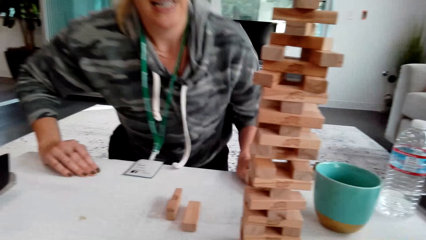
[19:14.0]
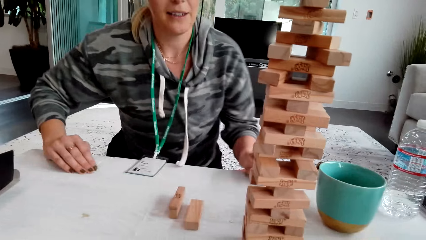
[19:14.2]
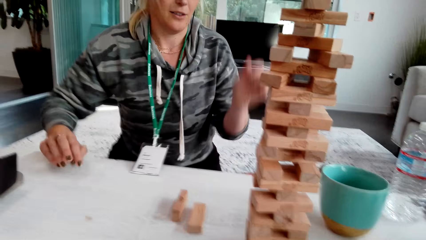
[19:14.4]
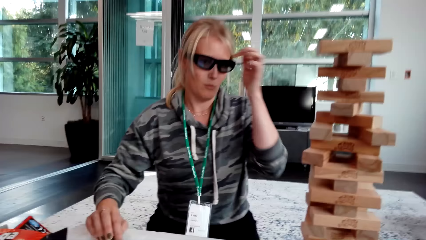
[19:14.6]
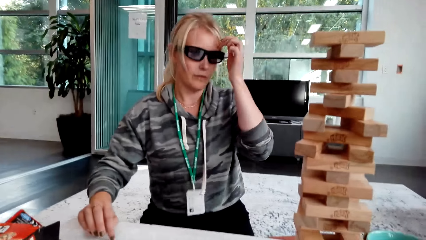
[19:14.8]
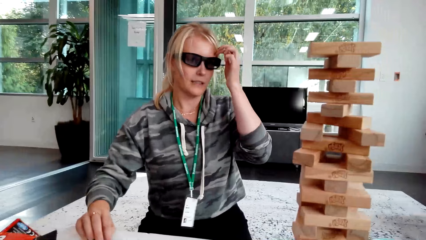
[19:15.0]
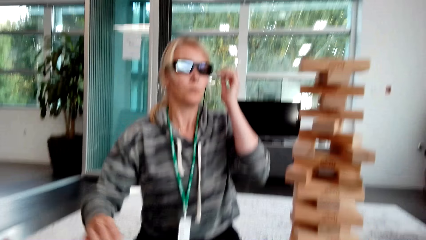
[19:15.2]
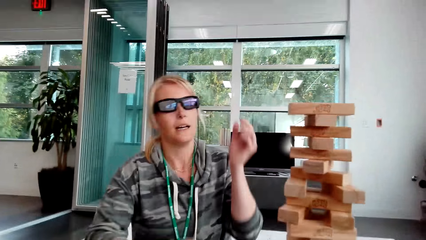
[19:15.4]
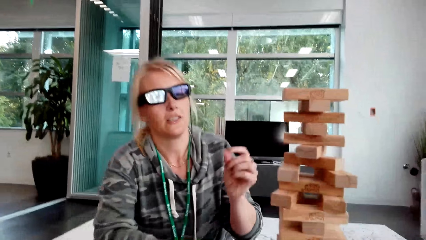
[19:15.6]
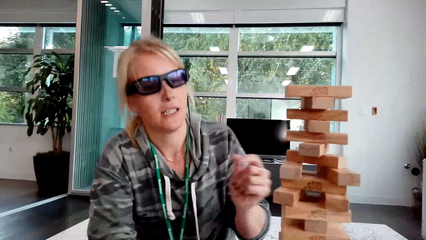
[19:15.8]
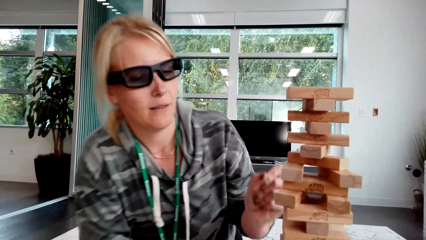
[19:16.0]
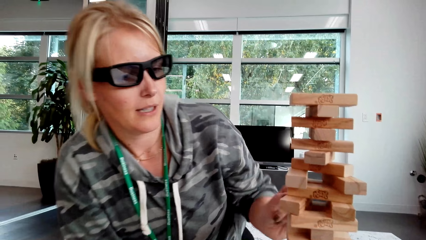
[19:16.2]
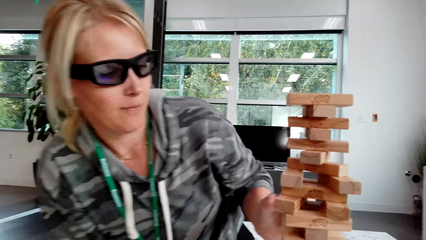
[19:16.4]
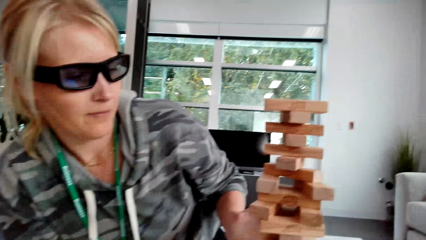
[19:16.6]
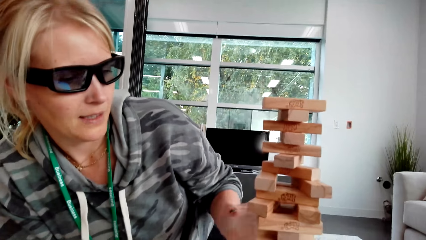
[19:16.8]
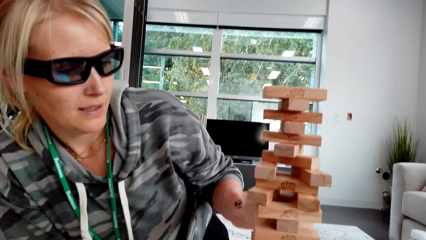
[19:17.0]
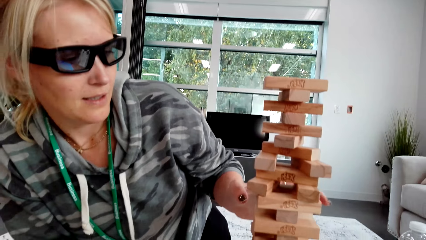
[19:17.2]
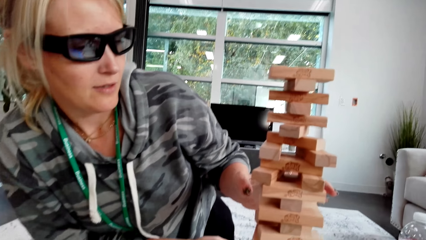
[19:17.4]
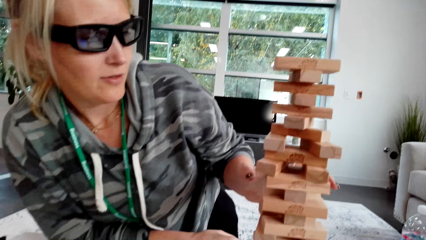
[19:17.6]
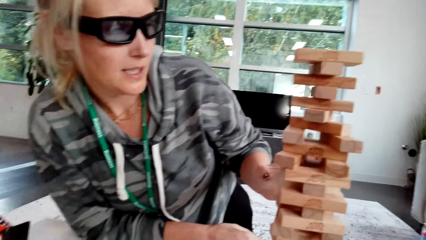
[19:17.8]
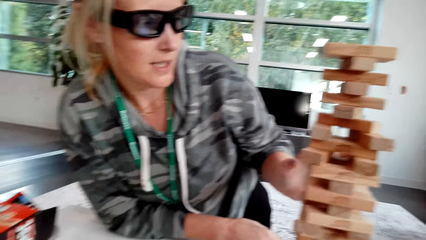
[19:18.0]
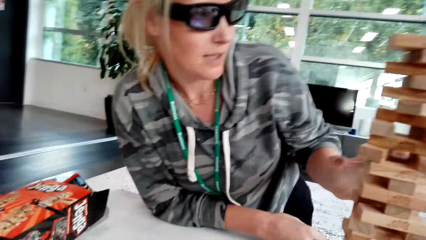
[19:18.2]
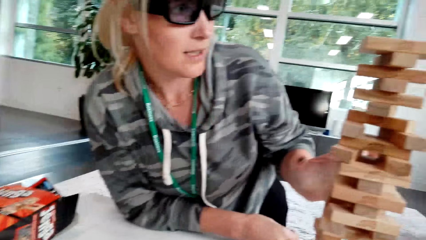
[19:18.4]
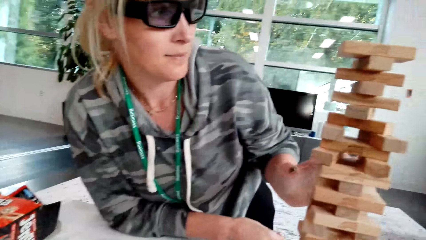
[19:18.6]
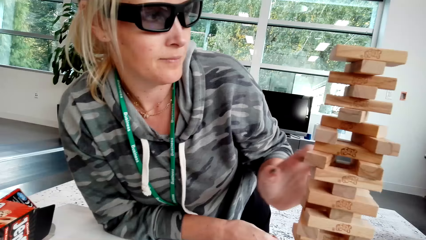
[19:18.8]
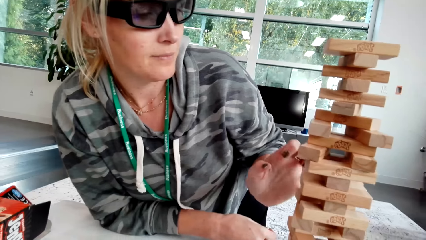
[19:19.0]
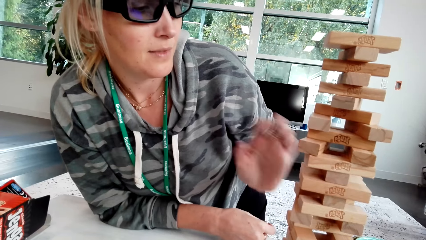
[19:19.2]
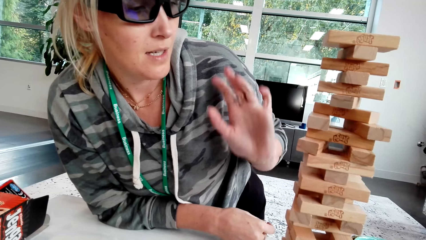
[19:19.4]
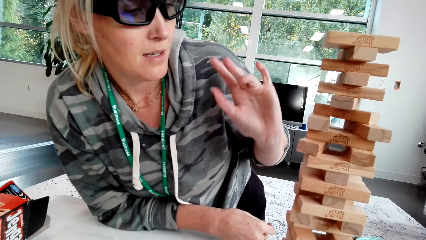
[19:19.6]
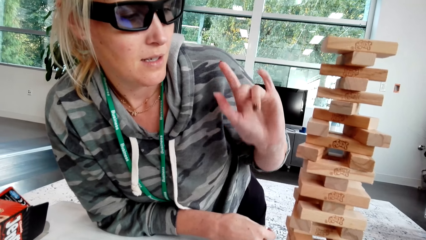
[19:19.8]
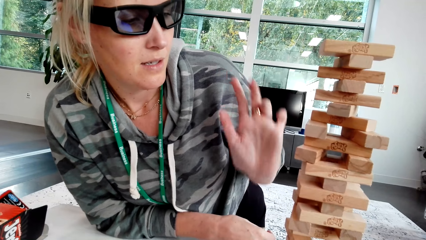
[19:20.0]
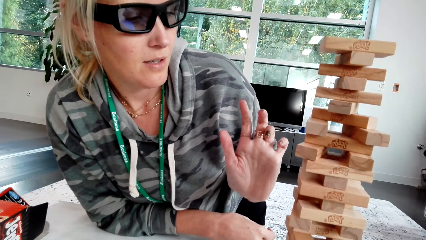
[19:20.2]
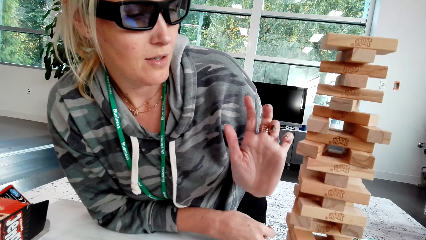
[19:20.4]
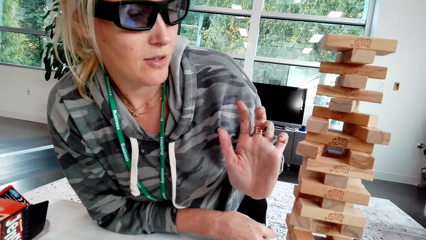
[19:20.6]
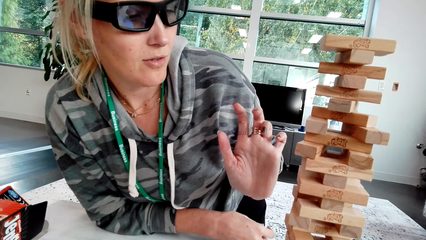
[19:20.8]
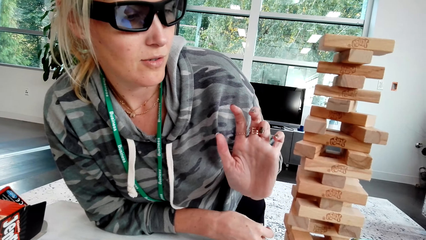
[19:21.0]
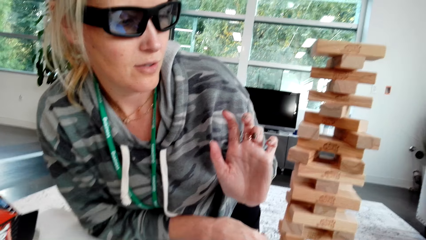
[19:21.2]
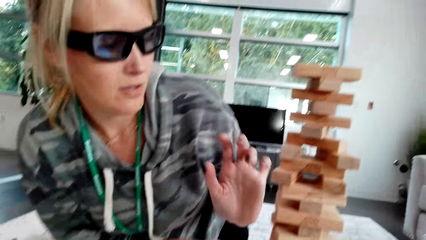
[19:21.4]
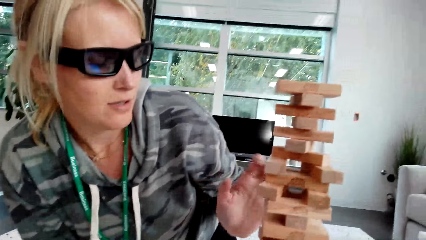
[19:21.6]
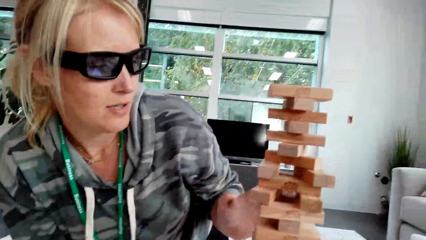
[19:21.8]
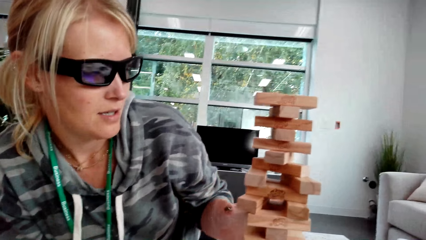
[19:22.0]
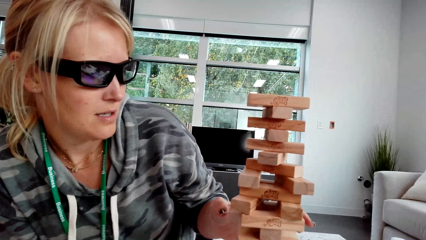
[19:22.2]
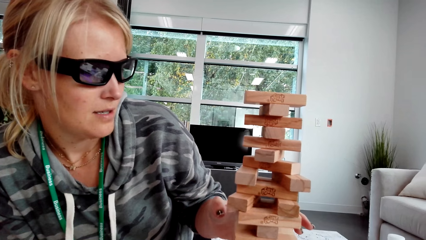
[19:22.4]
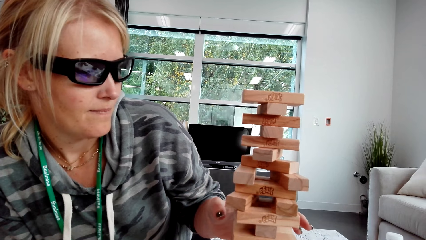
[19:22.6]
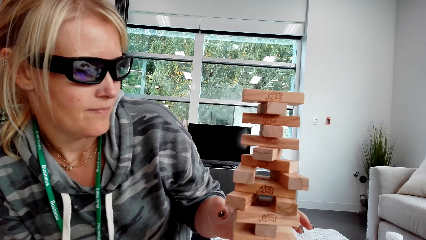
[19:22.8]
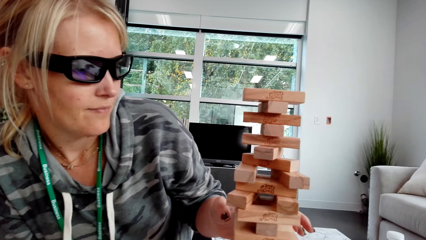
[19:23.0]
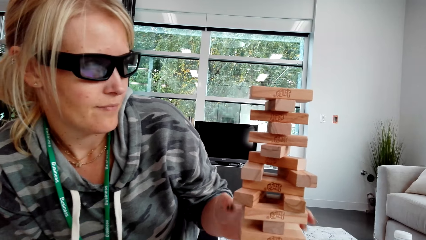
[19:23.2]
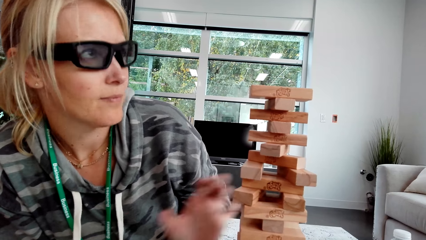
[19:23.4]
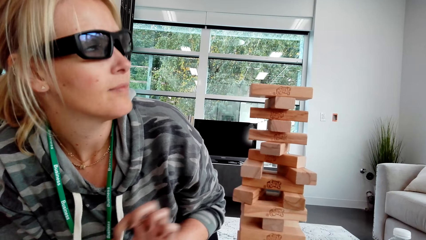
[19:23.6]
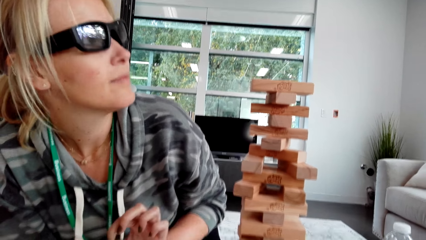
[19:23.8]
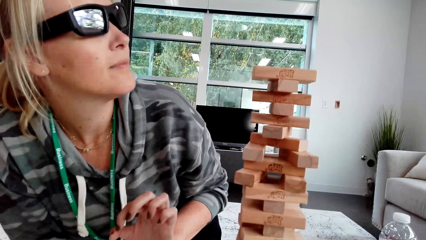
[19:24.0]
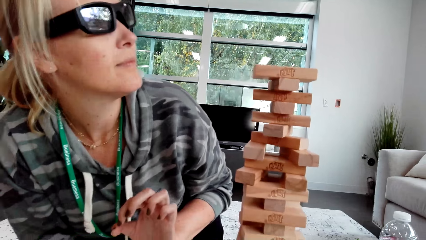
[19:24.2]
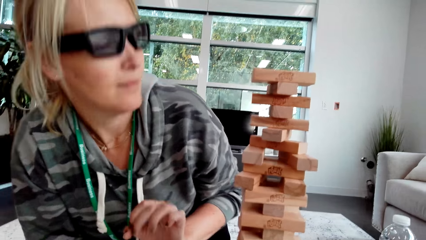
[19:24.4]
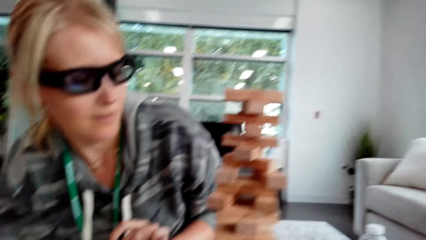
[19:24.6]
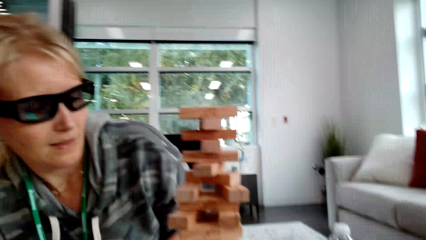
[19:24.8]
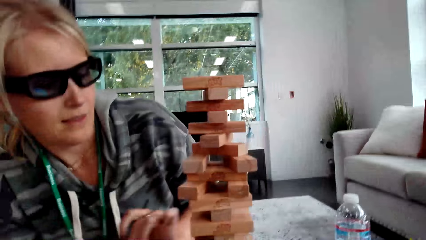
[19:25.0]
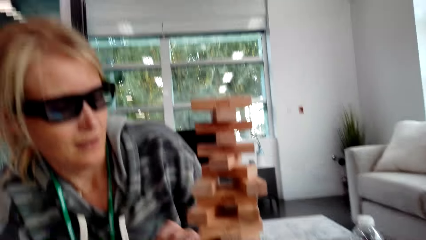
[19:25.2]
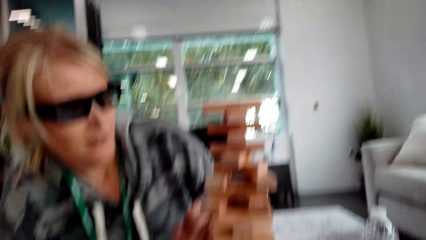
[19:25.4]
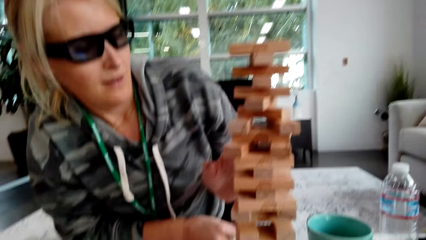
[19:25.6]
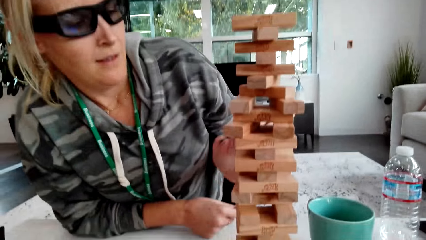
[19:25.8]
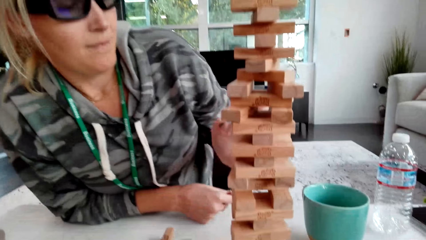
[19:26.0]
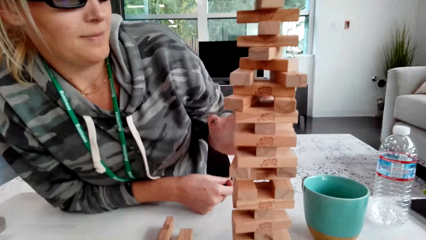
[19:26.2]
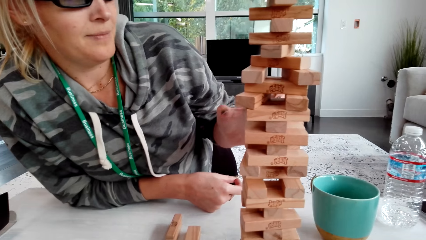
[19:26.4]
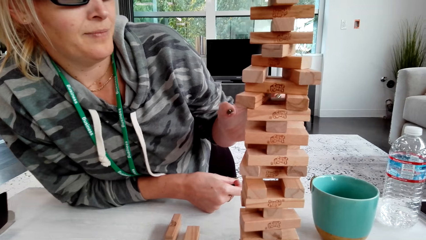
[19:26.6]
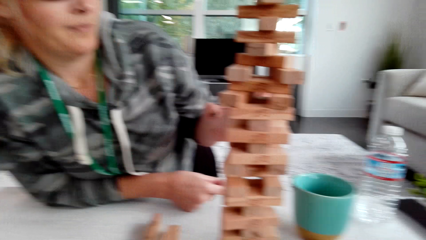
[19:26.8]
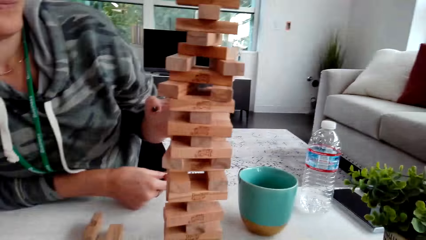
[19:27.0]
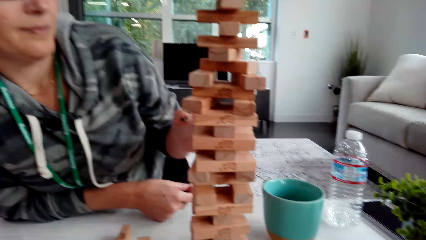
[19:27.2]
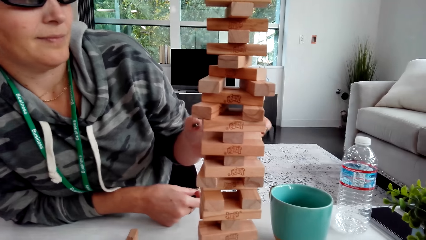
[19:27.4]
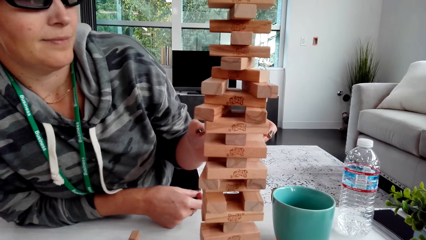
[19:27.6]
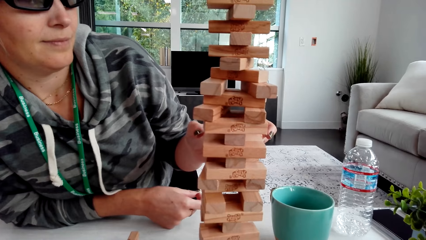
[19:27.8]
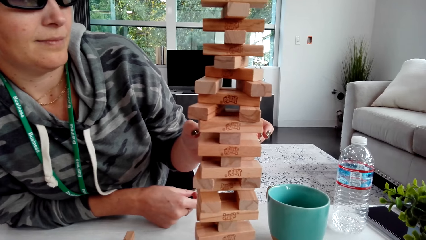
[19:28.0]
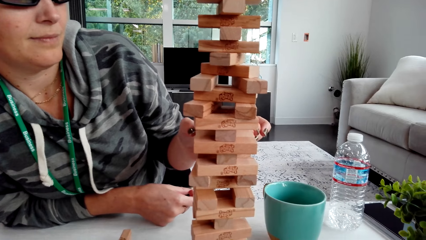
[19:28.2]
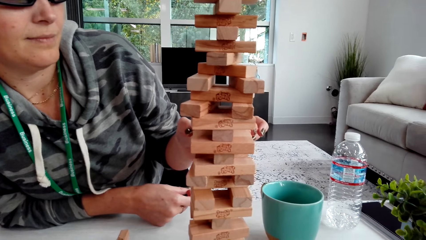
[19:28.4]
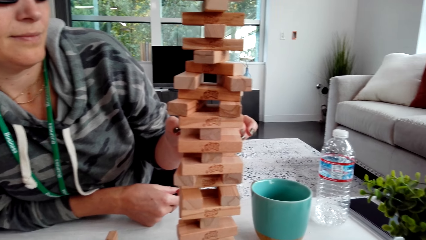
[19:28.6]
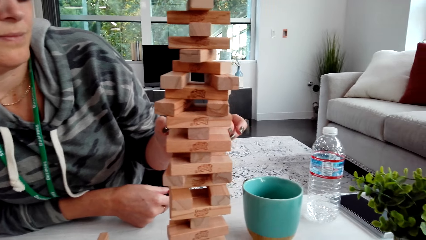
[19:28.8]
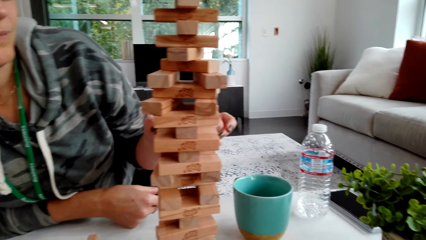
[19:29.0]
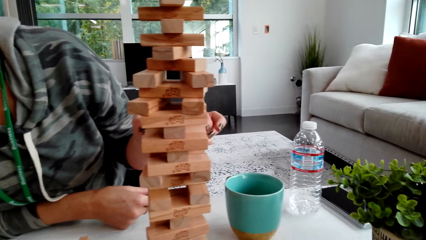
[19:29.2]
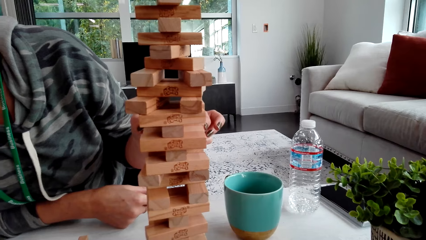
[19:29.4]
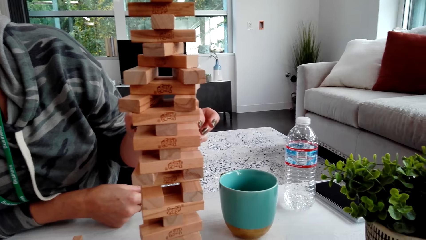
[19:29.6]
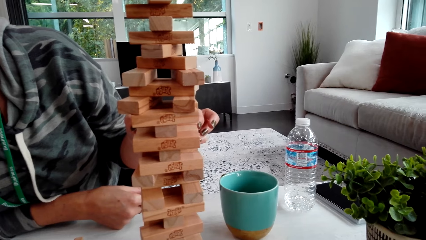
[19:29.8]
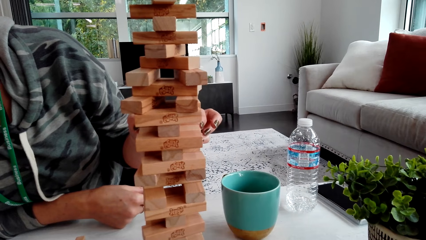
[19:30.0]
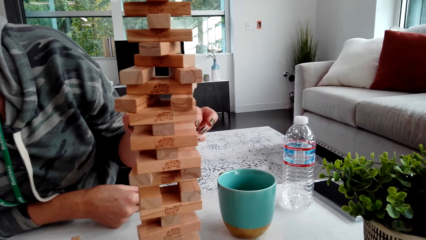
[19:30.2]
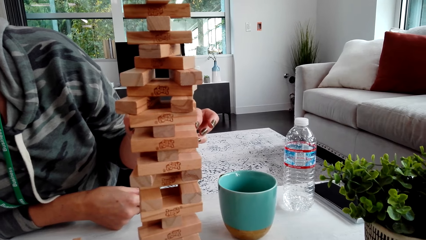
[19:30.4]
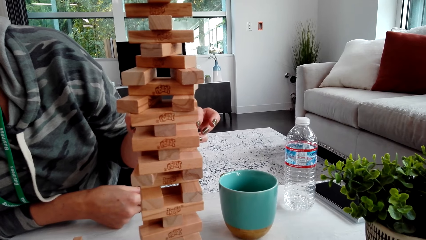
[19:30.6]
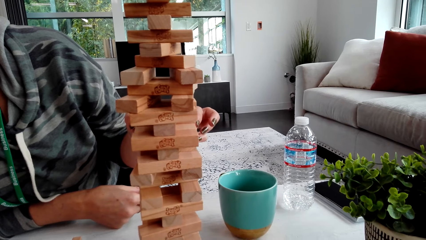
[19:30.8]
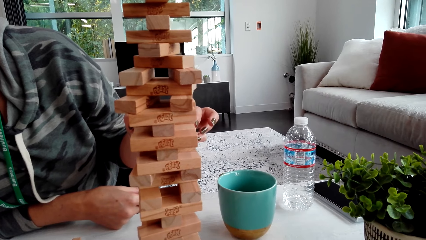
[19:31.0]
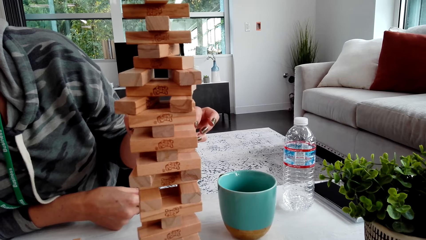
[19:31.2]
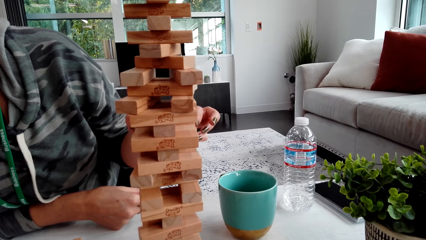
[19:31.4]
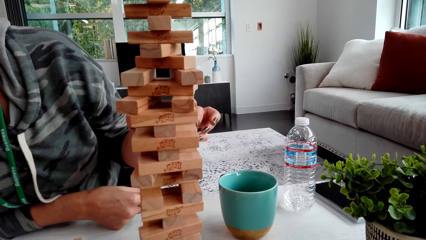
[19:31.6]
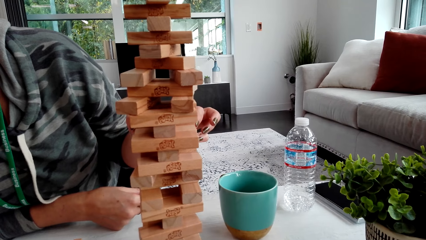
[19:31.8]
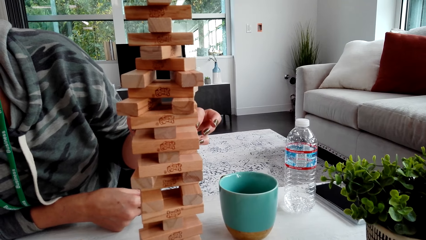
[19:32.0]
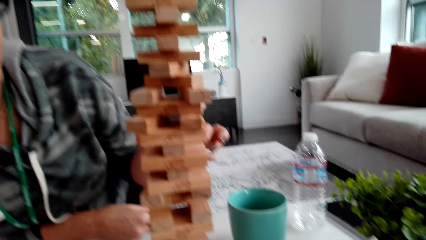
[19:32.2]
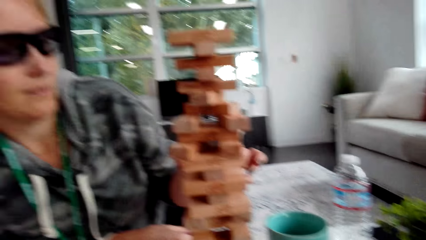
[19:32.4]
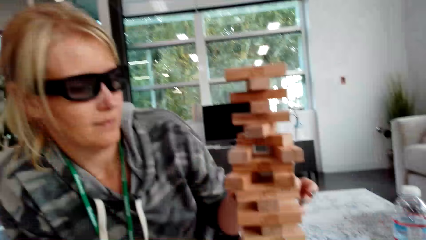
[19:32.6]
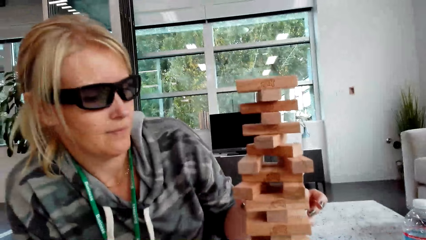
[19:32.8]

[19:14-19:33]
A woman touches the hair, picks up the wood, and touches the blocks. The woman moves the hand. The woman picks up the wood. The woman removes the block.
